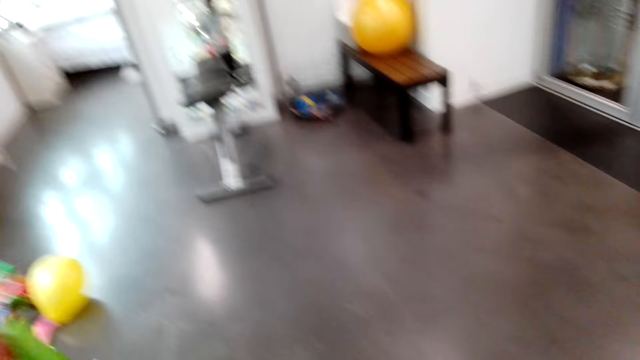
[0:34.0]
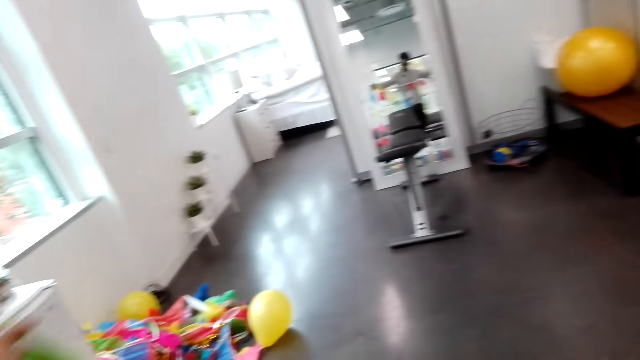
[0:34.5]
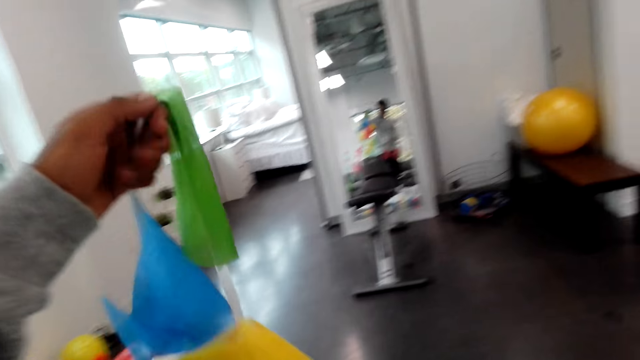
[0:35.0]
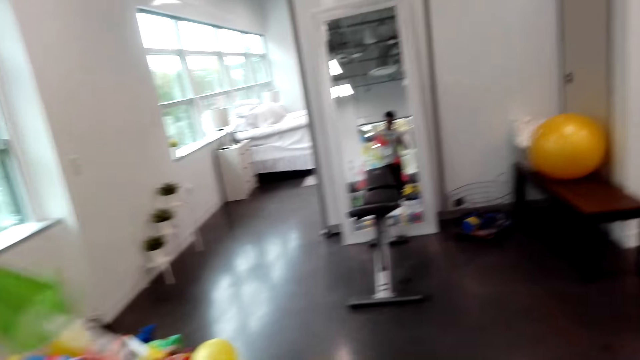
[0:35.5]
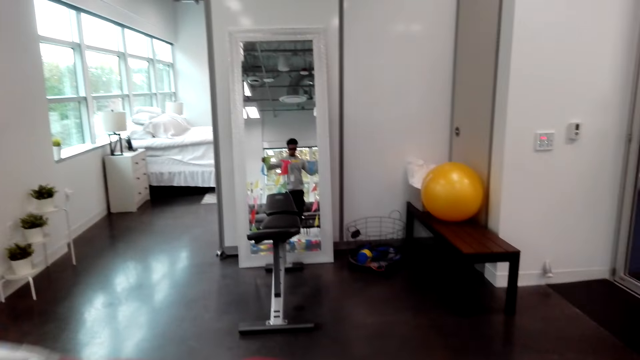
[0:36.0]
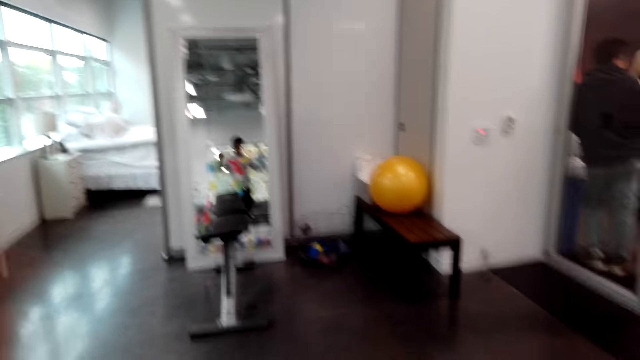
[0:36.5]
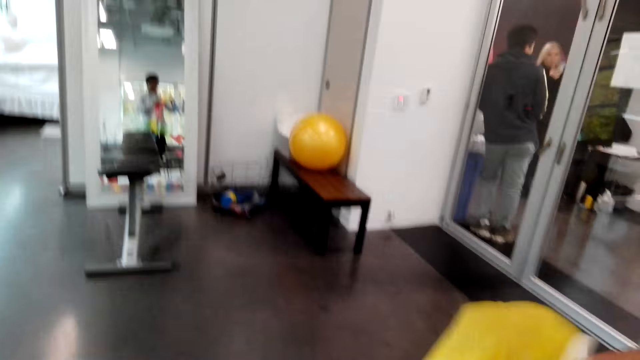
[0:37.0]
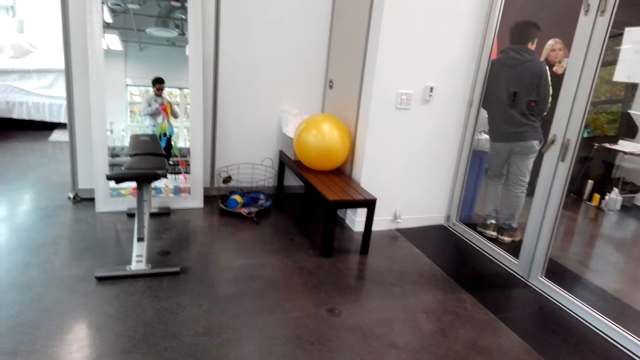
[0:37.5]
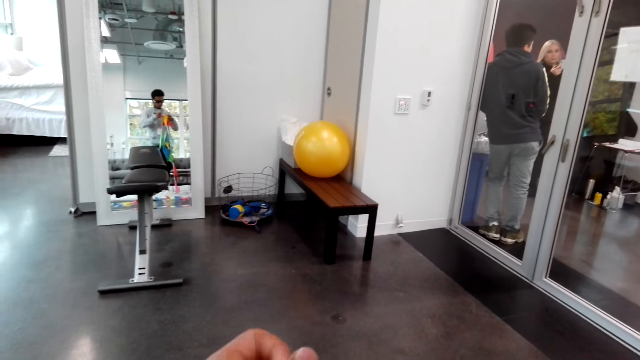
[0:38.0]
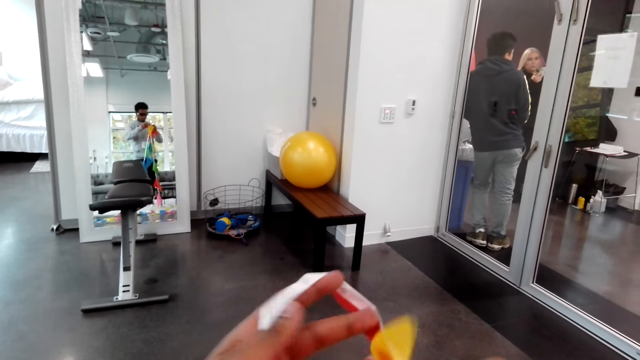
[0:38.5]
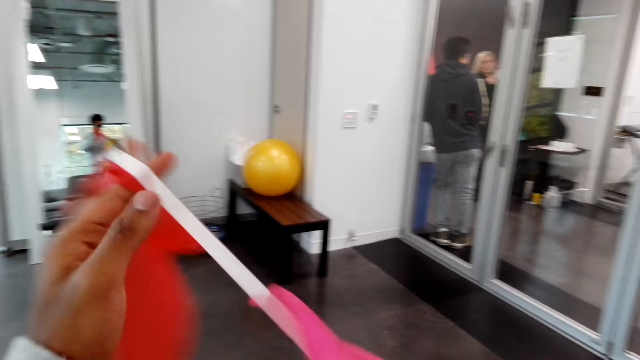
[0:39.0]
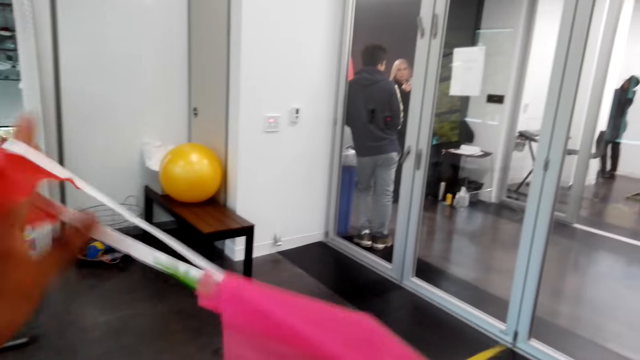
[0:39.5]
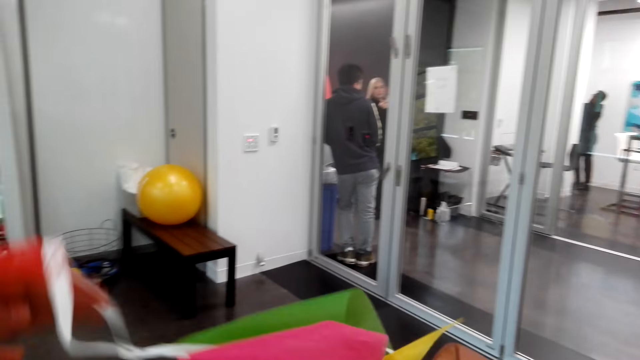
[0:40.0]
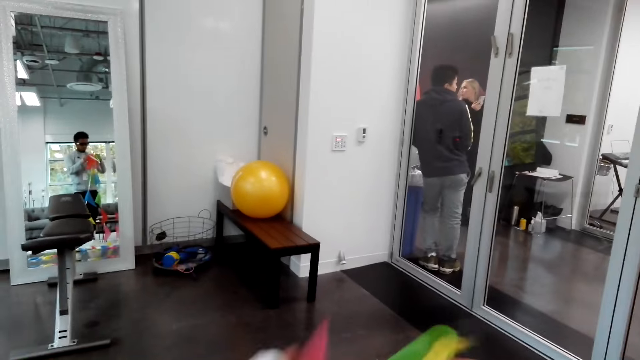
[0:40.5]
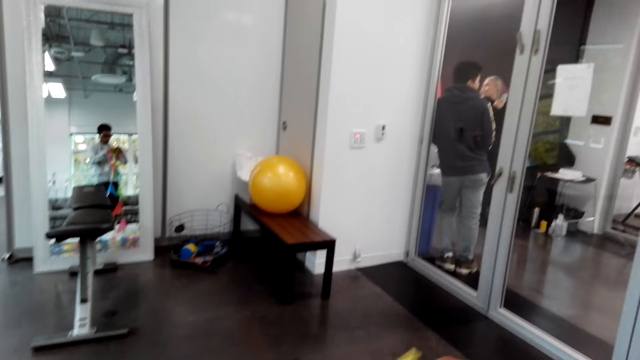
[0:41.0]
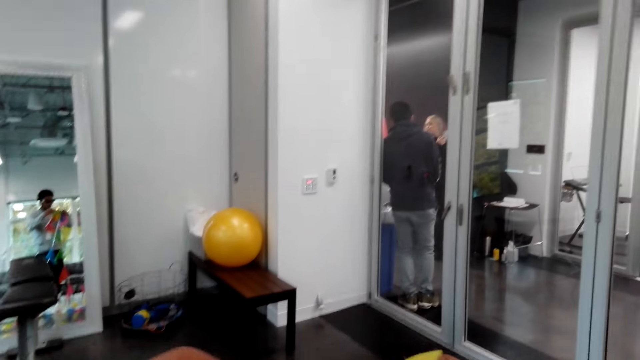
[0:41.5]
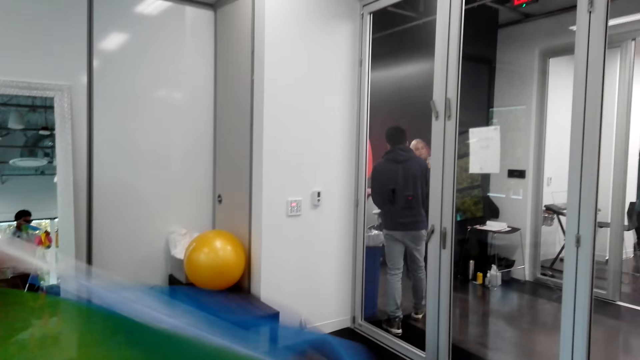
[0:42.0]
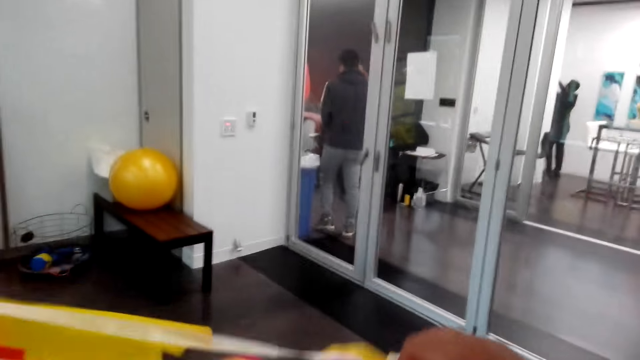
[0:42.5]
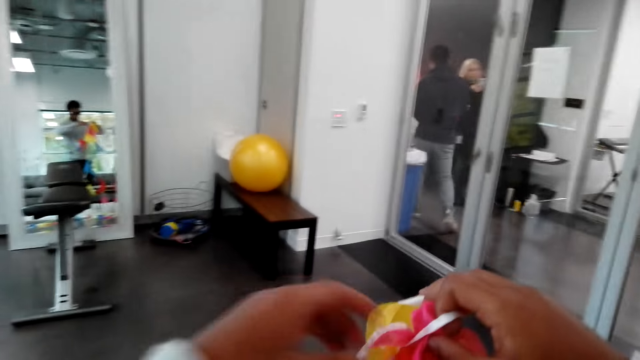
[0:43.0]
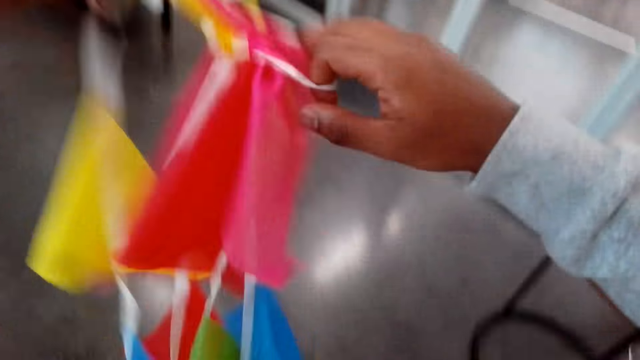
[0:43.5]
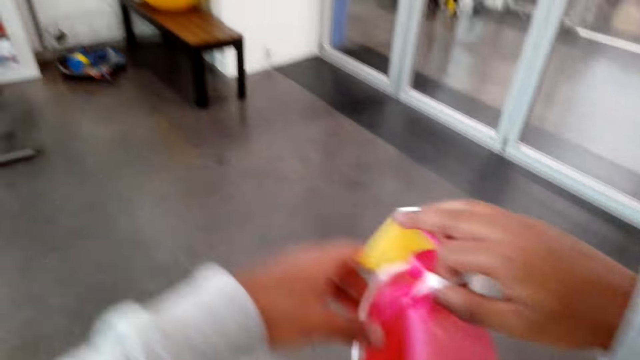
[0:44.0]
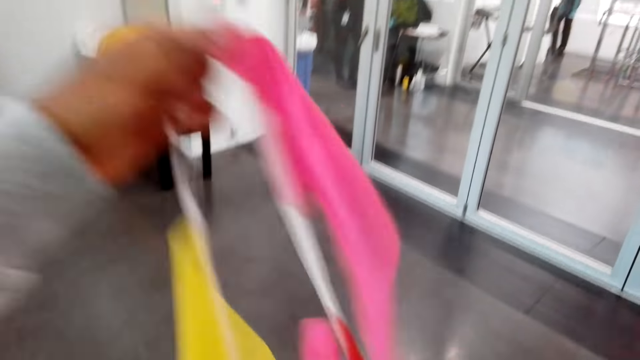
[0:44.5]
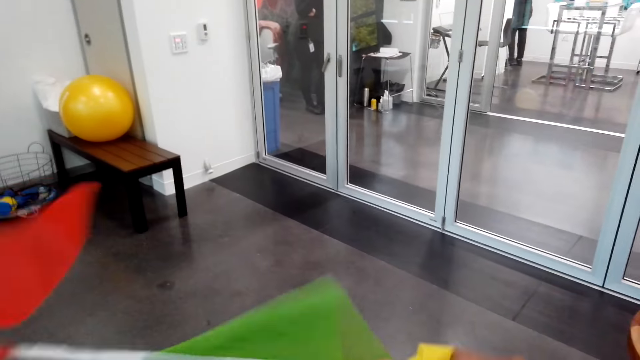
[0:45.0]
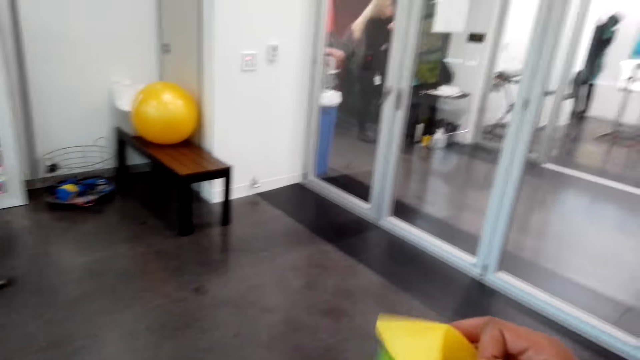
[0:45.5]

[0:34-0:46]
The camera wearer lifts the decorative flags. They disentangle the decorative flags.

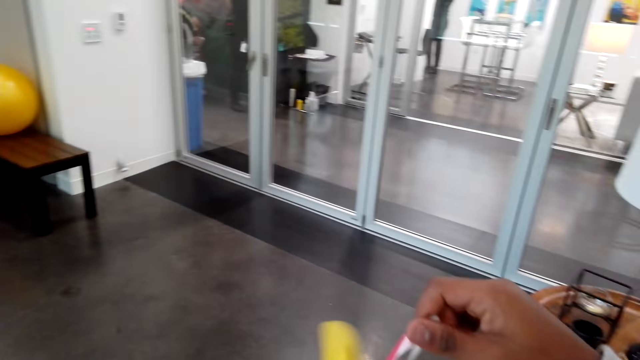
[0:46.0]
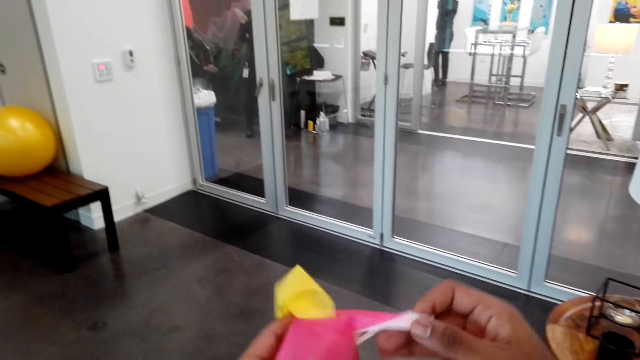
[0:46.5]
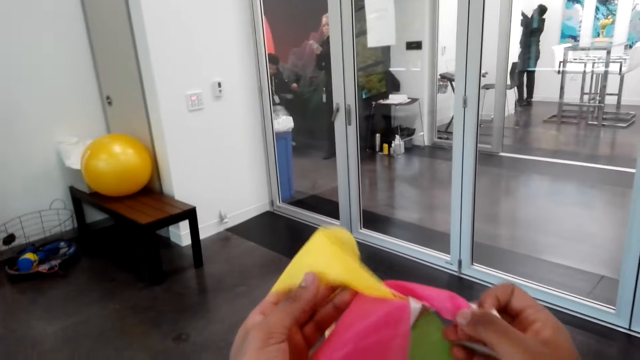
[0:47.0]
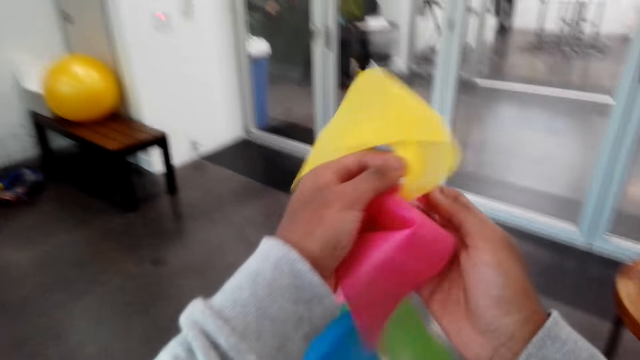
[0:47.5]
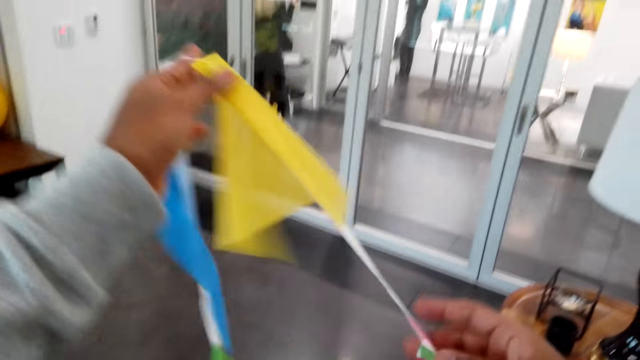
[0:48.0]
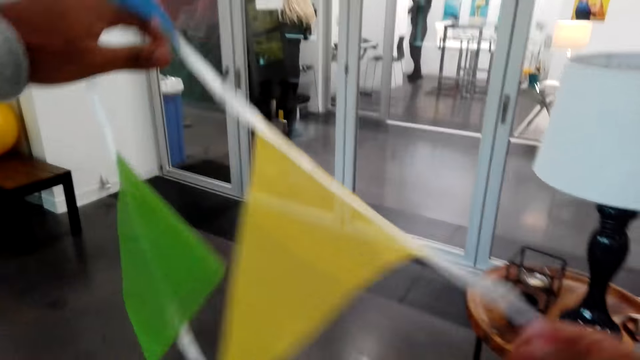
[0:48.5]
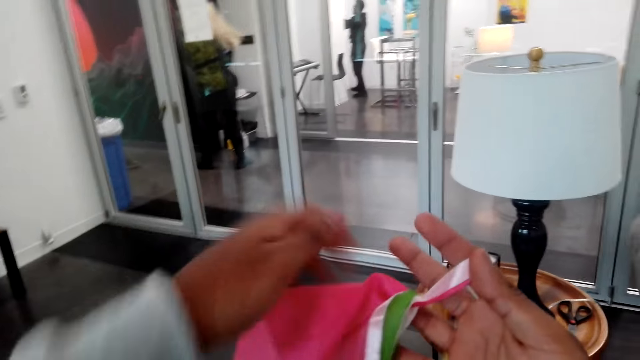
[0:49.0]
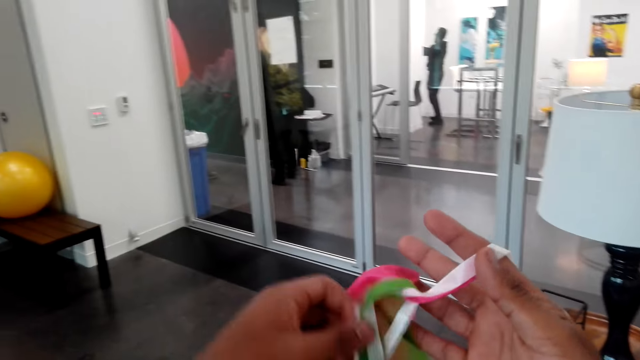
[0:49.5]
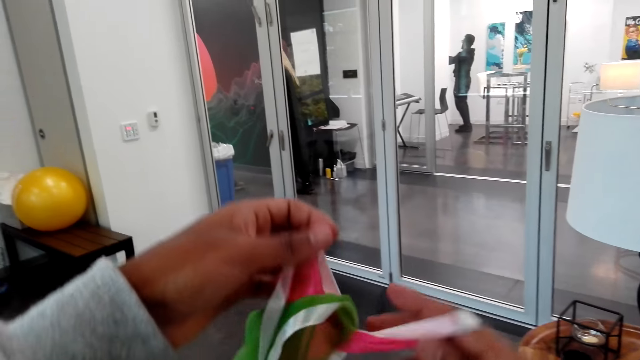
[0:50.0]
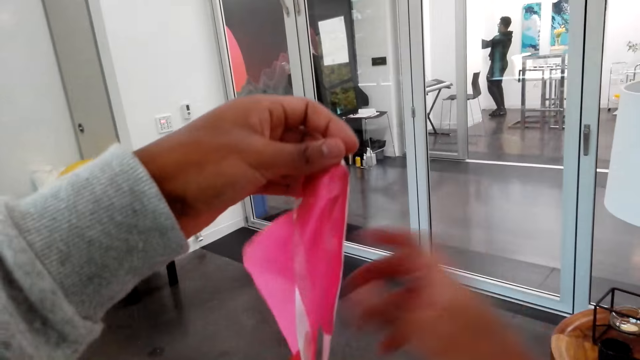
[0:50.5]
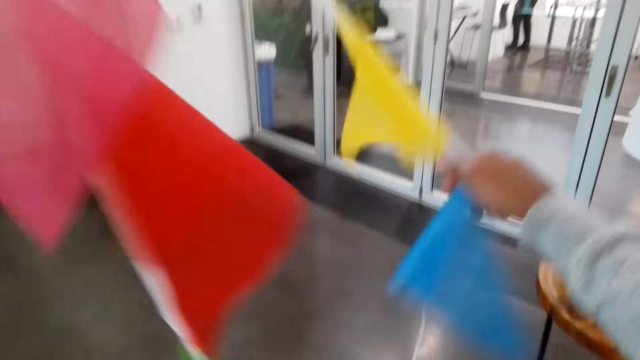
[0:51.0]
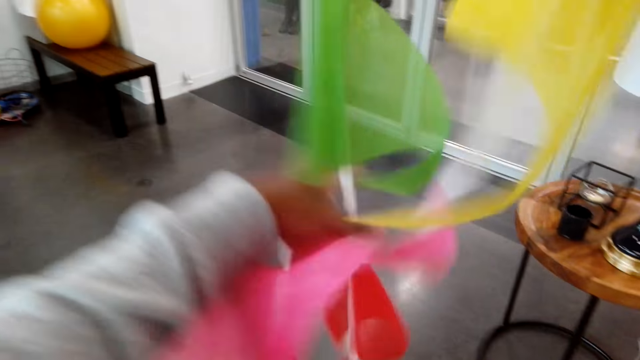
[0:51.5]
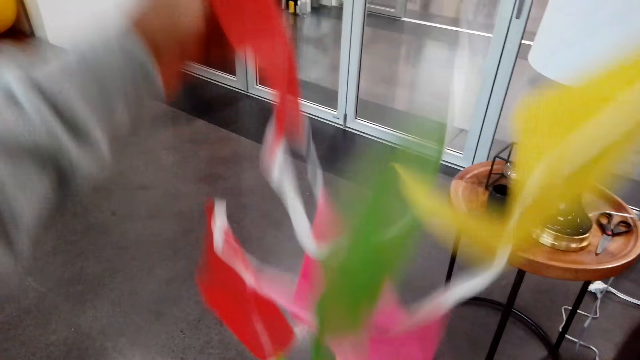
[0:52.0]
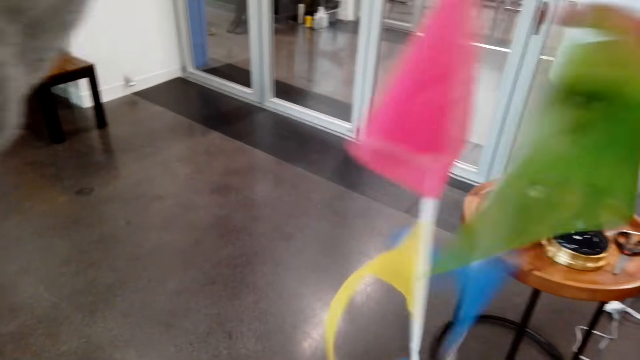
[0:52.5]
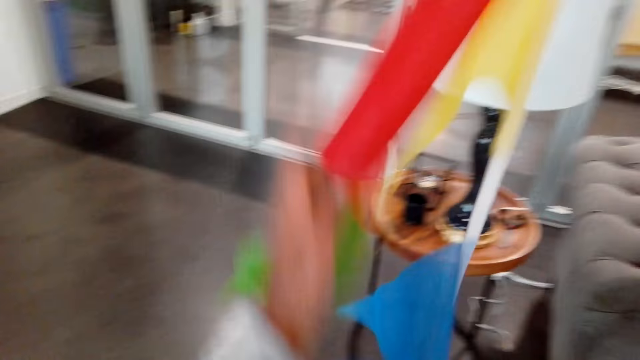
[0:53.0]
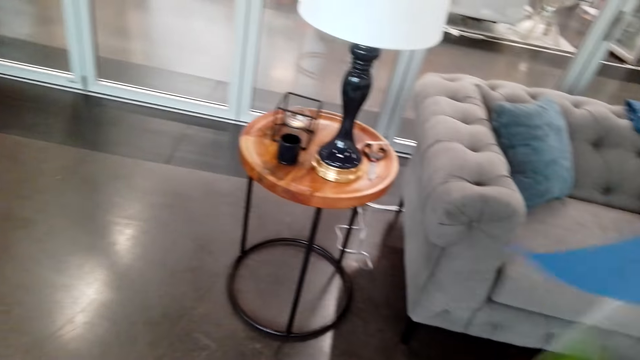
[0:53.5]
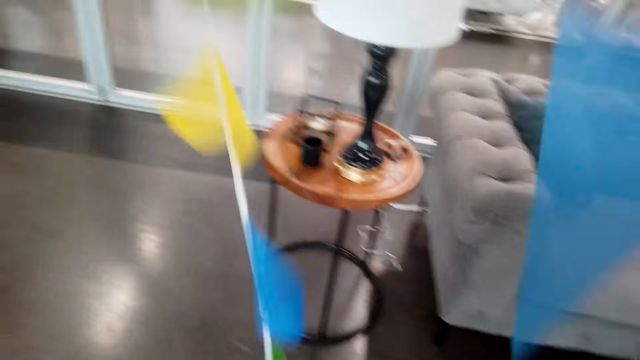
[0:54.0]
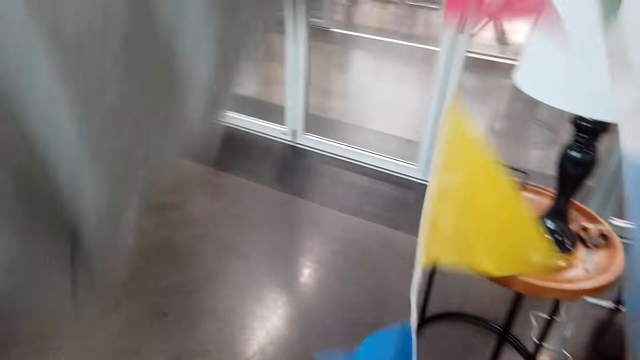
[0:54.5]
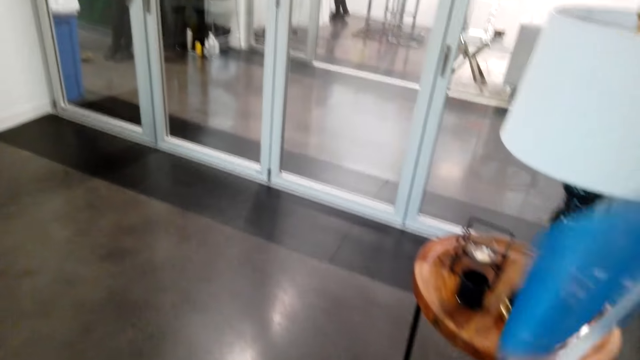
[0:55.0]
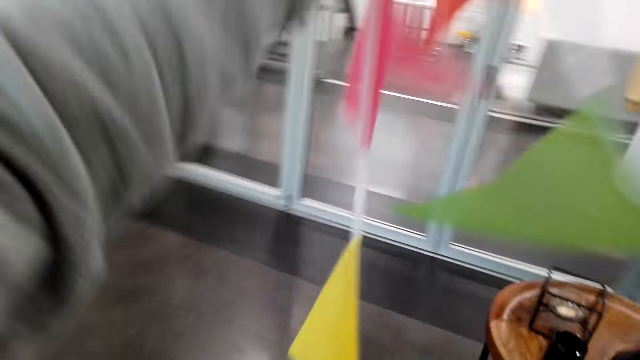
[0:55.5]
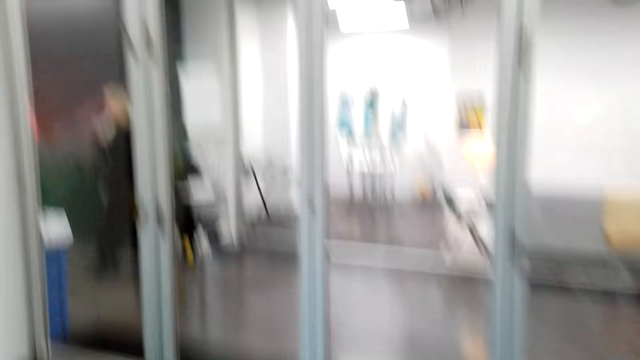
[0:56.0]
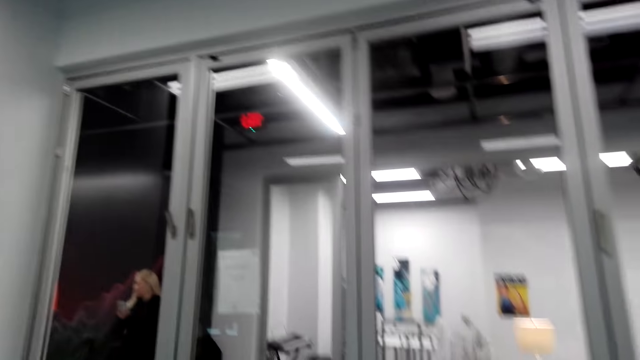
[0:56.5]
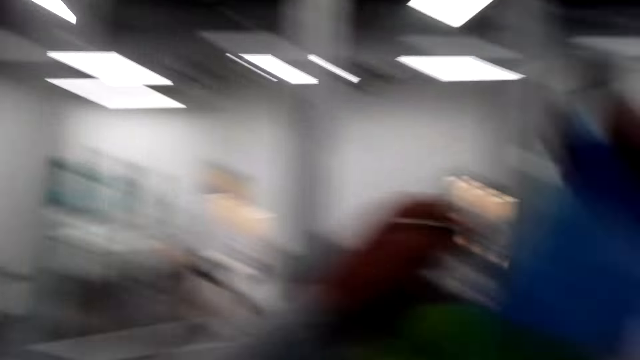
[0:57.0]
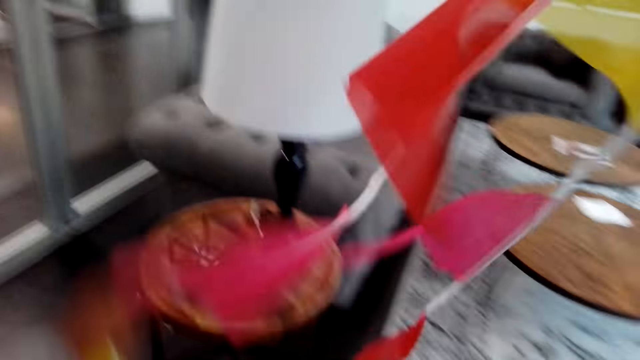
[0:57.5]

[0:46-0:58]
The camera wearer straightens the decorative flags.
